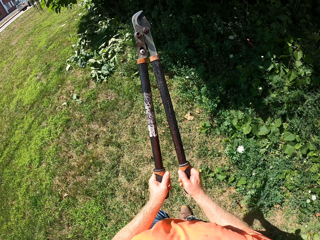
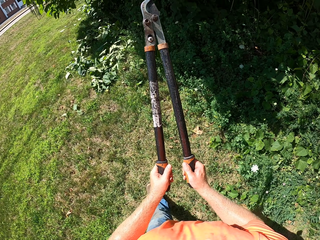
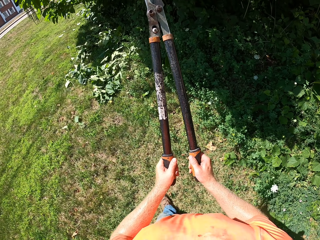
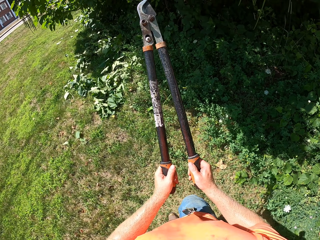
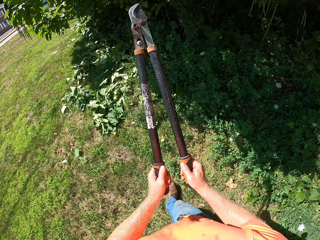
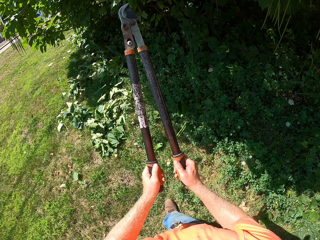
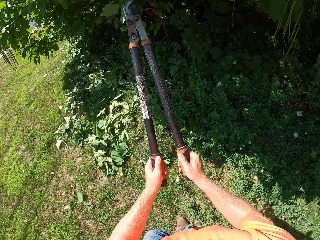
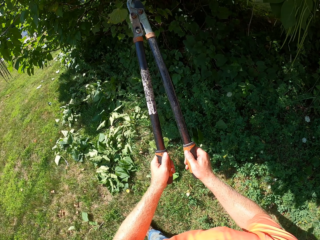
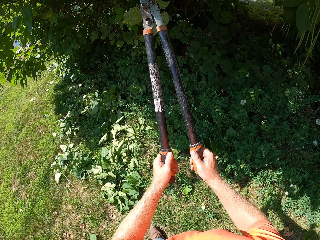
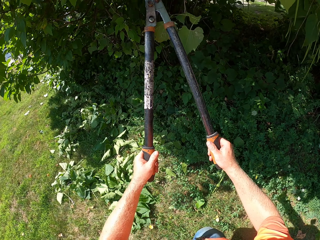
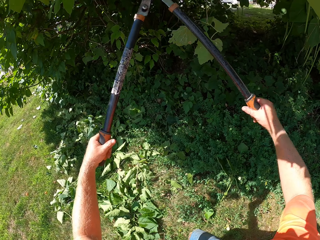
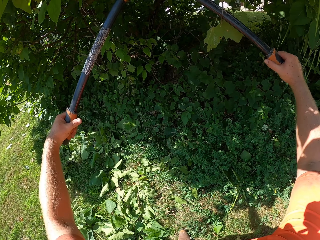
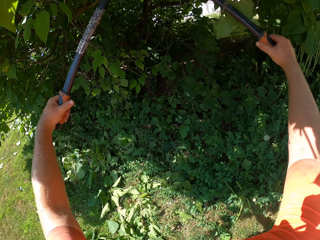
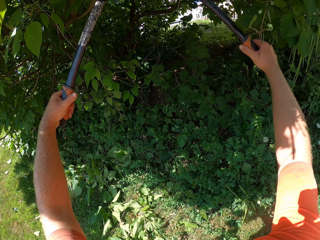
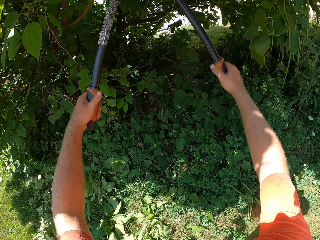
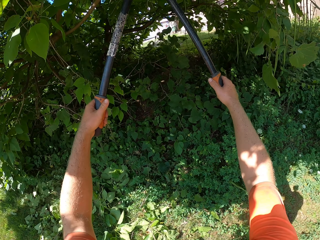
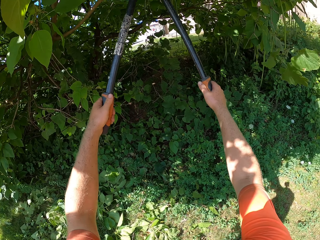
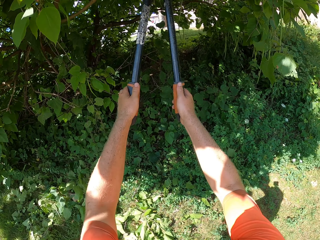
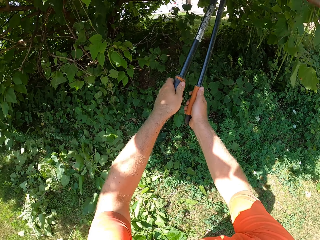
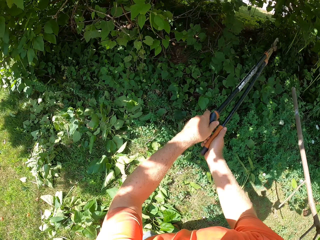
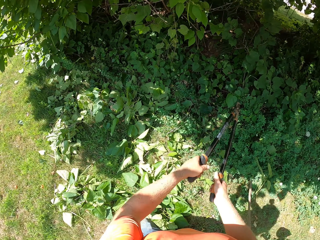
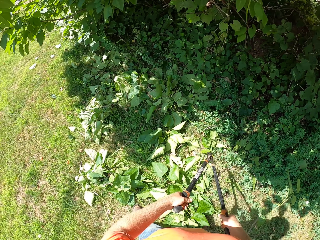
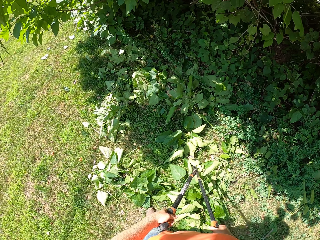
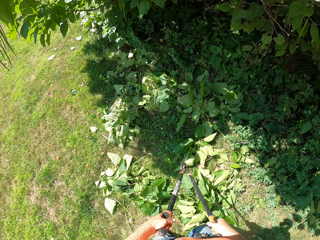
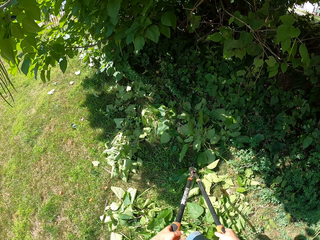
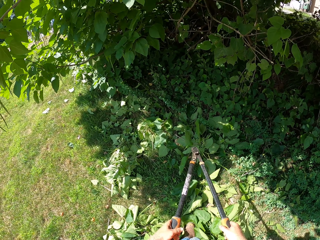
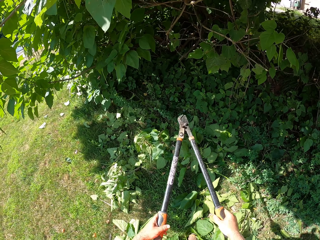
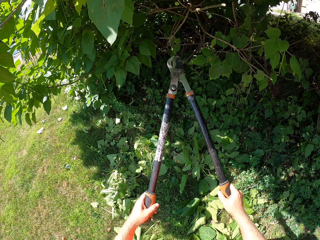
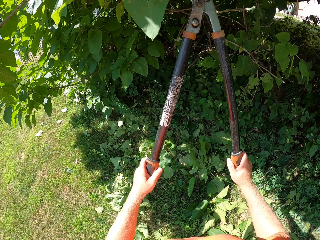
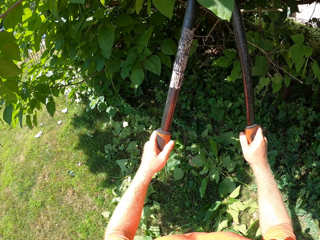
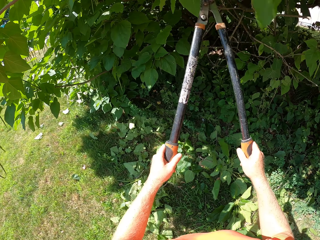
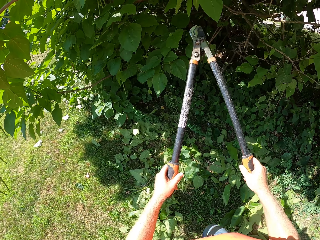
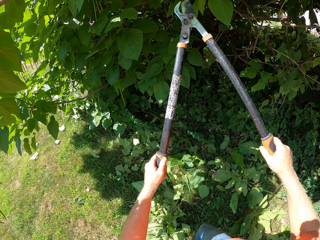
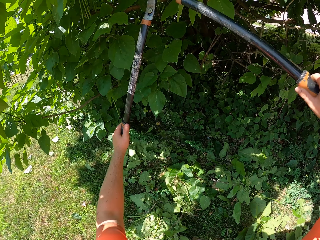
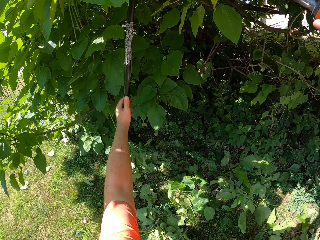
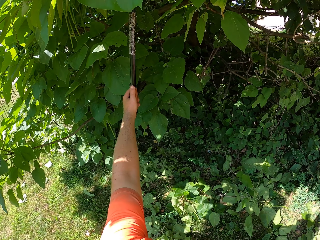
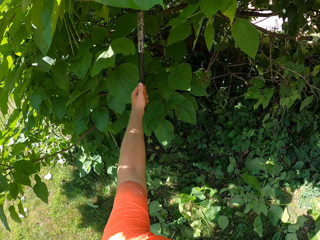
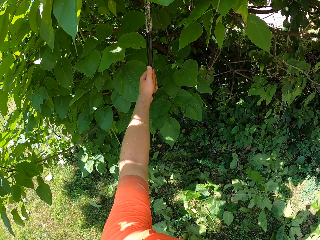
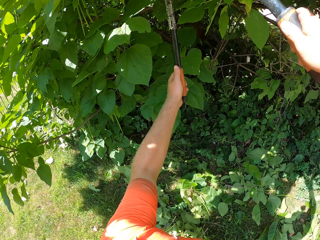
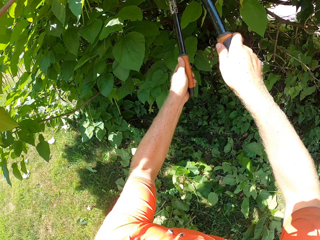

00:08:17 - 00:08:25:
The camera wearer trims the plants with the pair of secateurs in both hands.

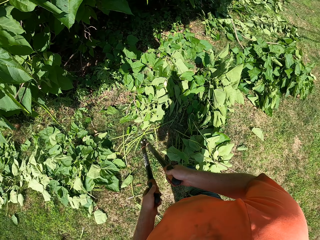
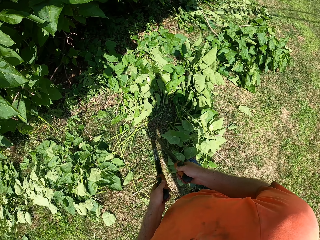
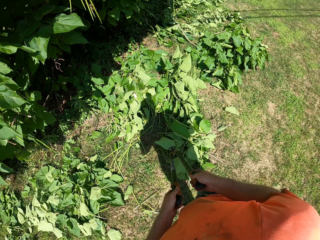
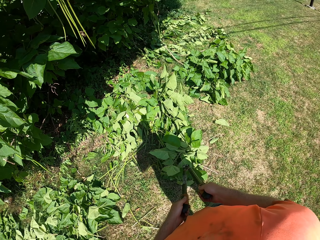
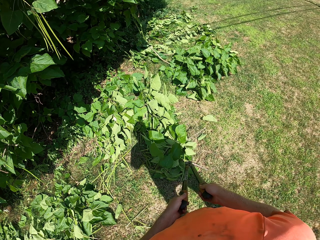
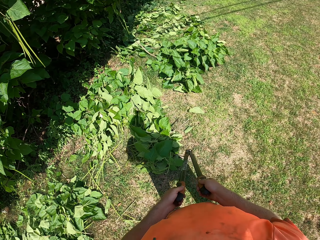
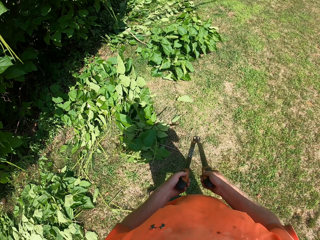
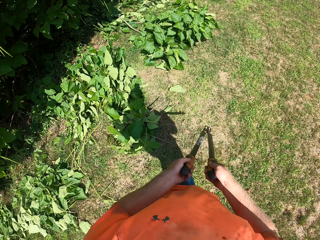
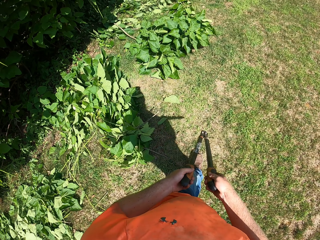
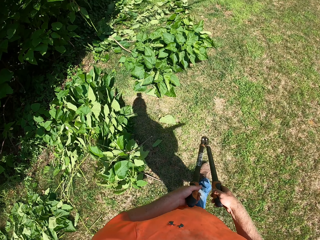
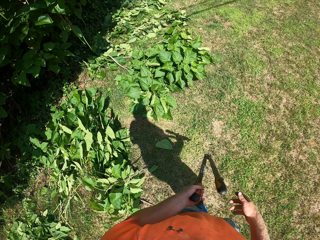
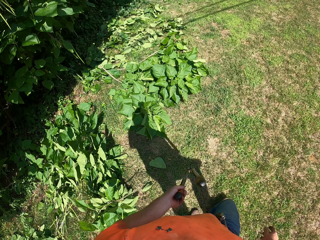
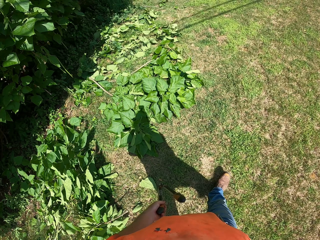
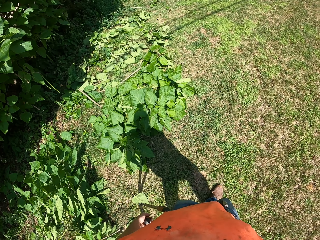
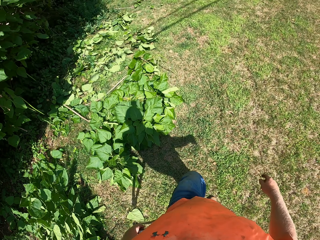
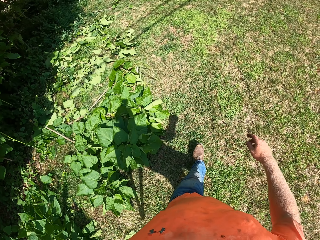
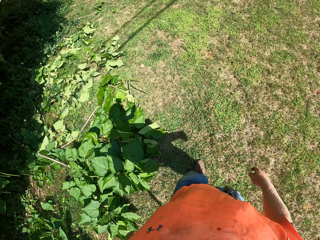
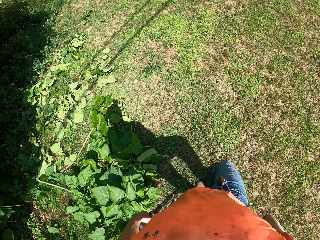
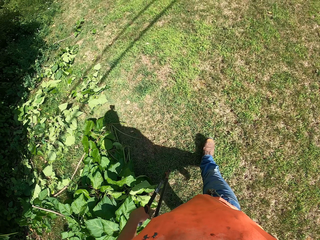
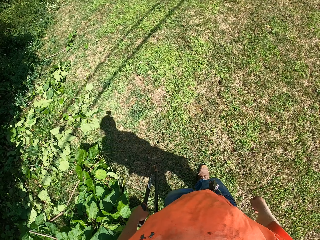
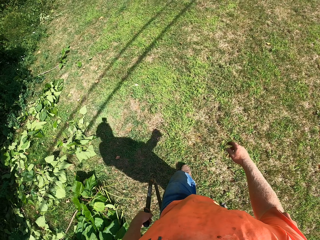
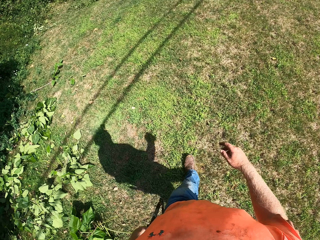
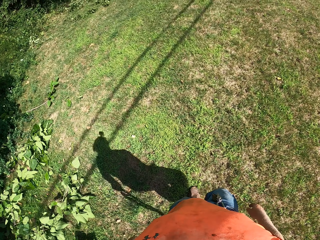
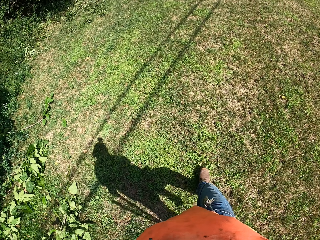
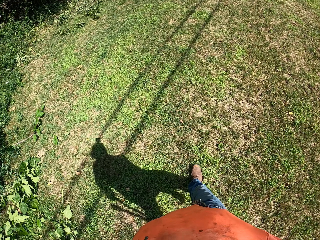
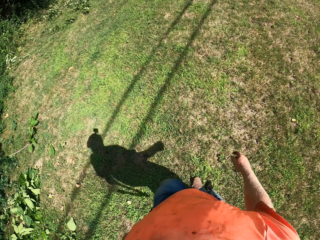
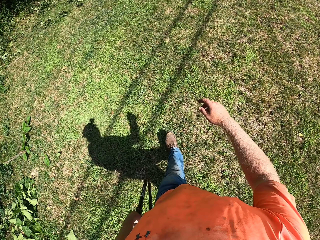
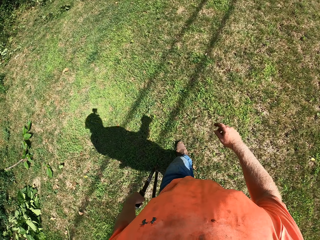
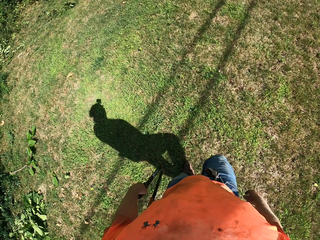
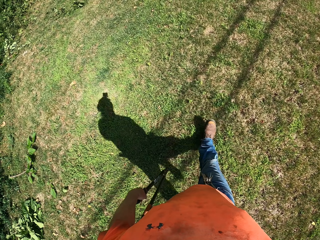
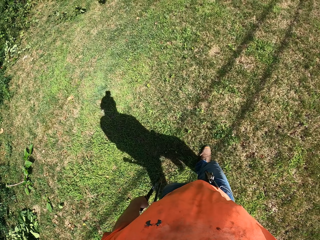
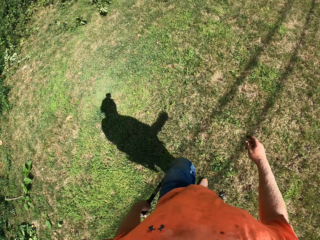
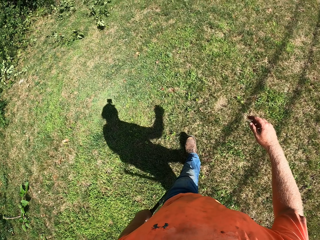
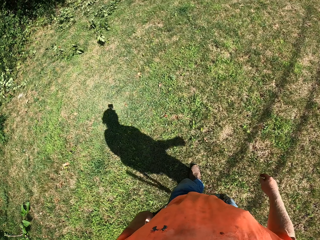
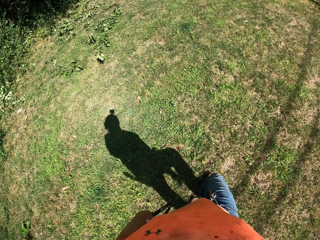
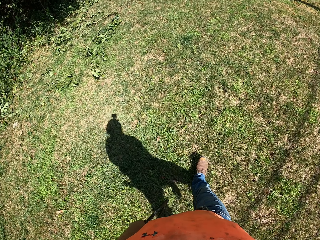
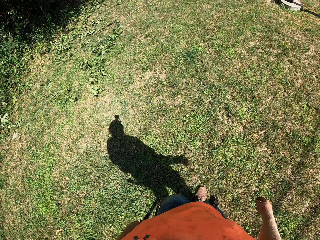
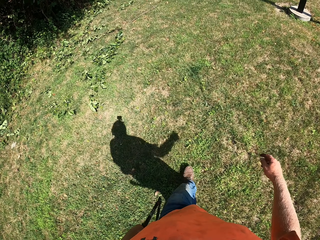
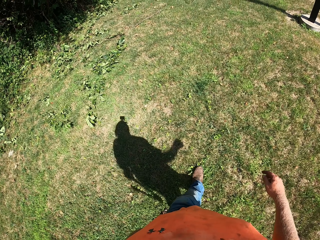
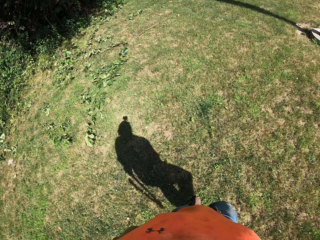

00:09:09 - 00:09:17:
The camera wearer holds the pair of secateurs with his left hand. He walks towards a car.

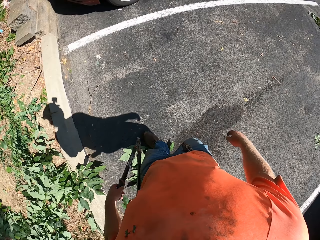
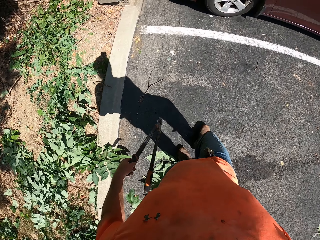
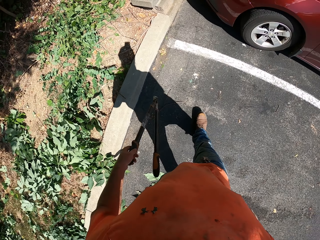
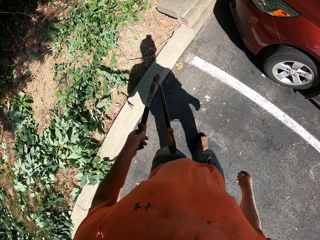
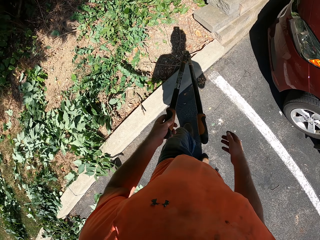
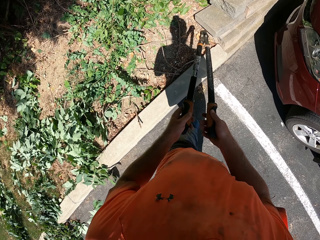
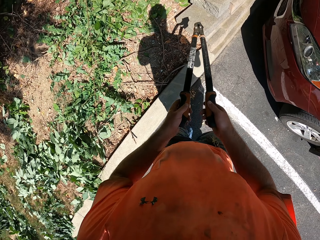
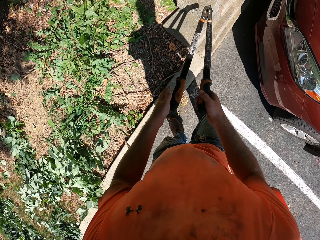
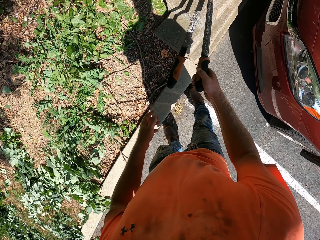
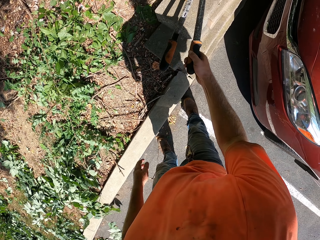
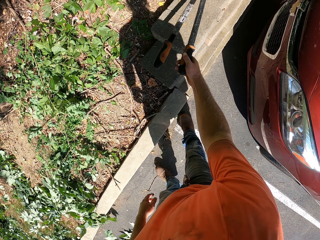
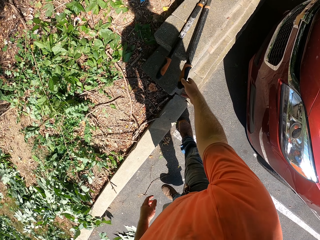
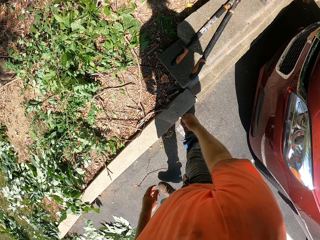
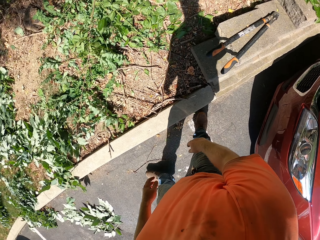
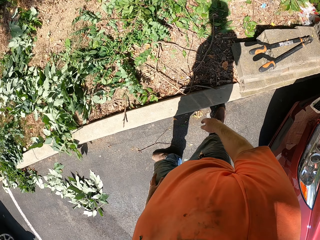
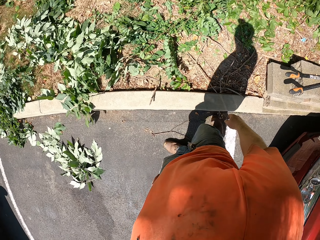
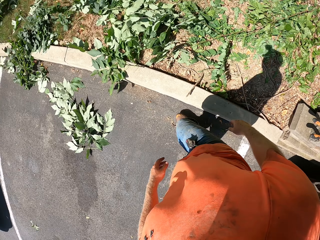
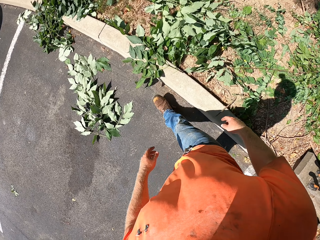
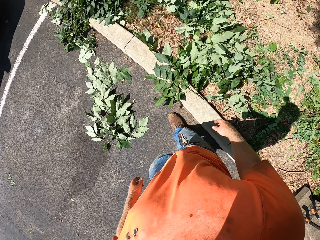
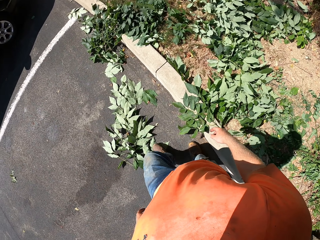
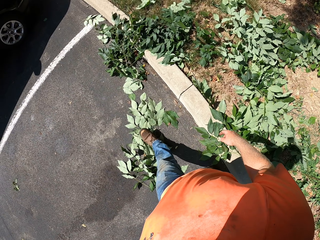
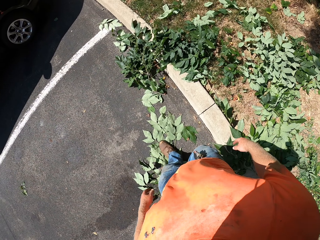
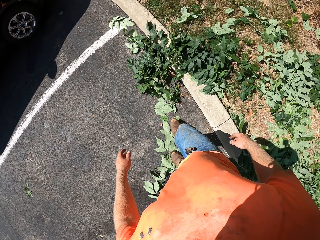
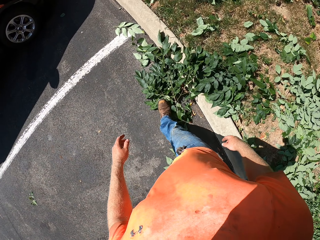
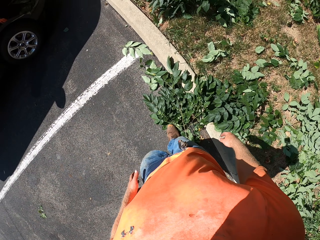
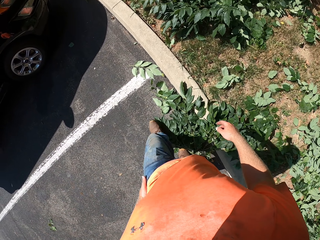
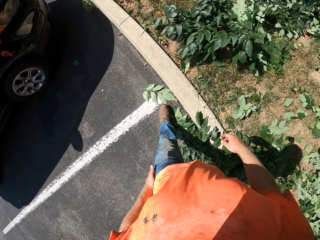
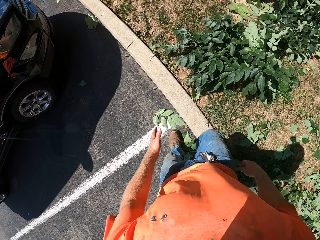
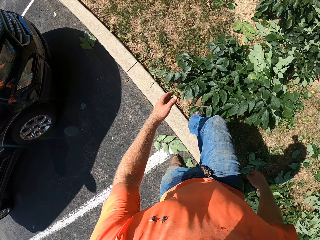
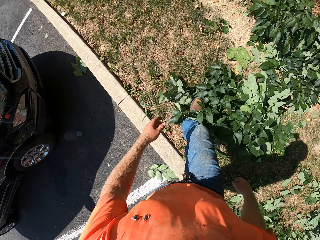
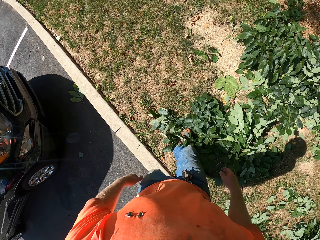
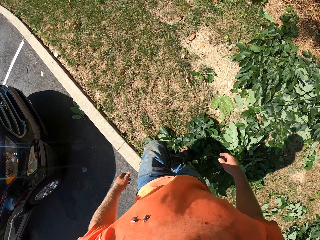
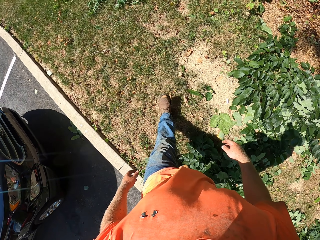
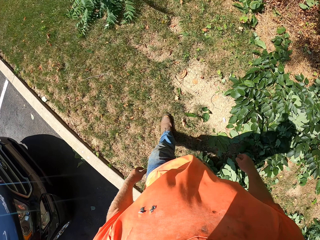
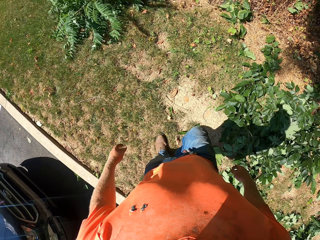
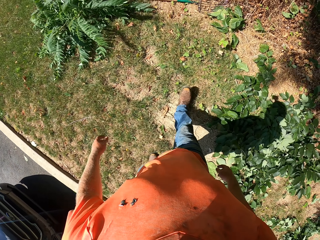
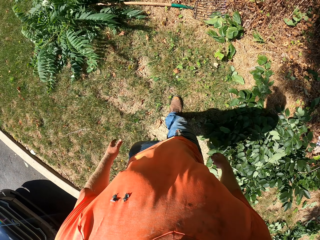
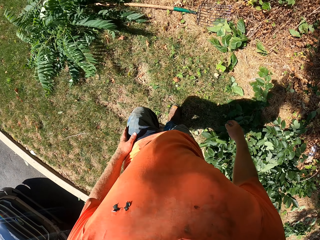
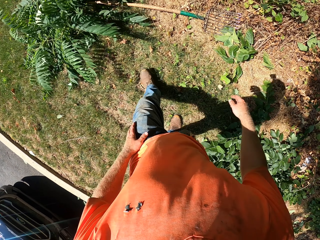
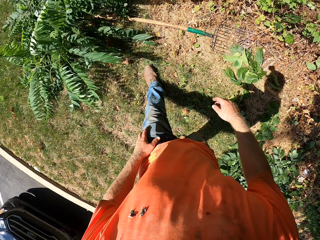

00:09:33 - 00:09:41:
The camera wearer drops the lopper on a curb with his right hand.
